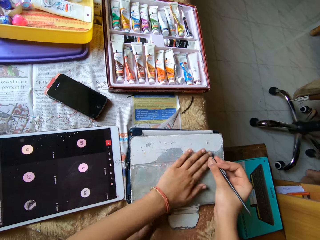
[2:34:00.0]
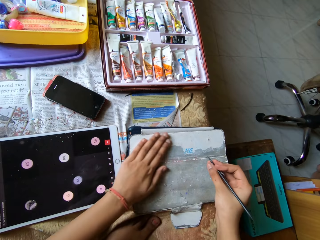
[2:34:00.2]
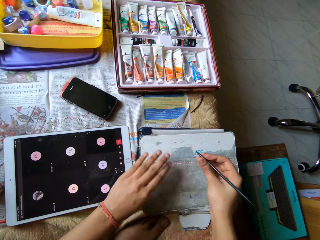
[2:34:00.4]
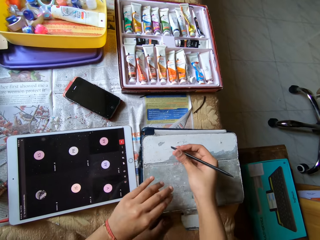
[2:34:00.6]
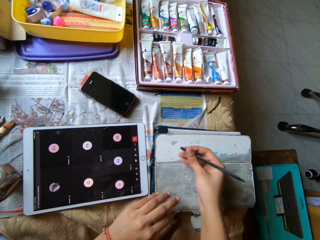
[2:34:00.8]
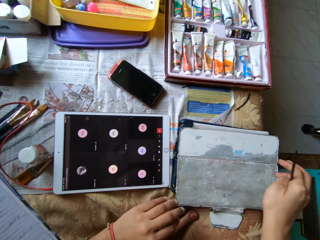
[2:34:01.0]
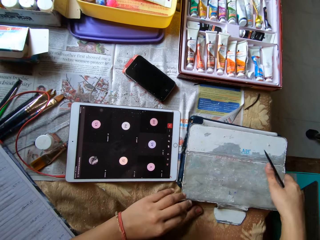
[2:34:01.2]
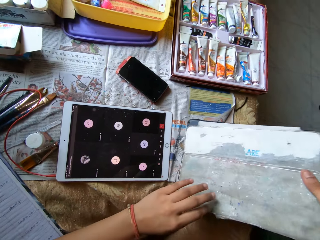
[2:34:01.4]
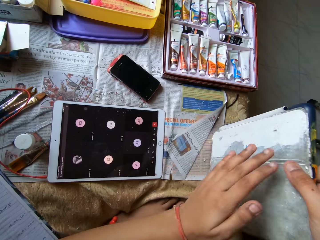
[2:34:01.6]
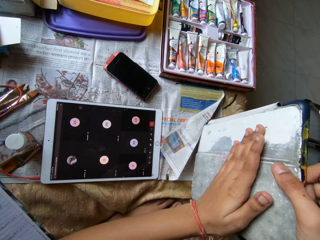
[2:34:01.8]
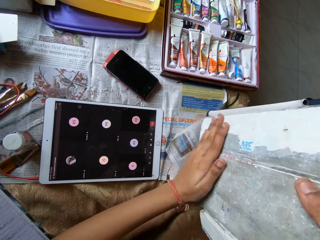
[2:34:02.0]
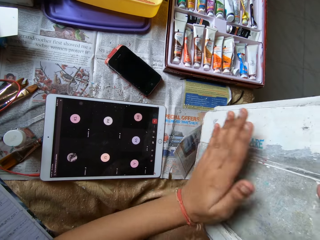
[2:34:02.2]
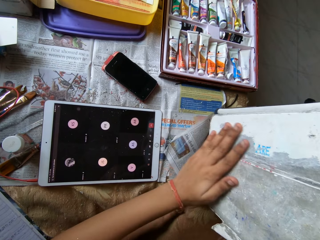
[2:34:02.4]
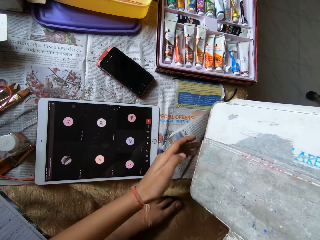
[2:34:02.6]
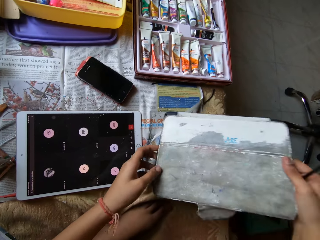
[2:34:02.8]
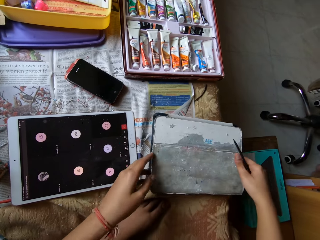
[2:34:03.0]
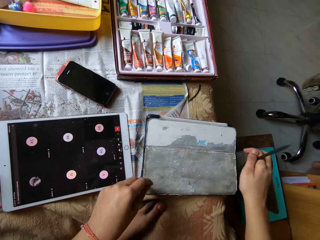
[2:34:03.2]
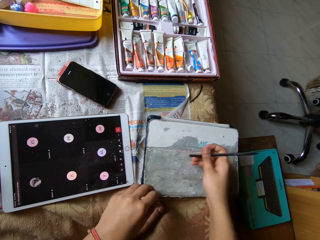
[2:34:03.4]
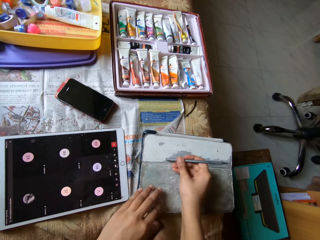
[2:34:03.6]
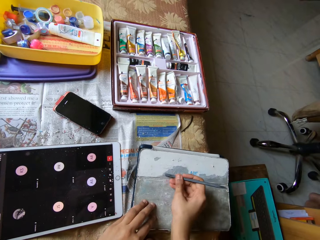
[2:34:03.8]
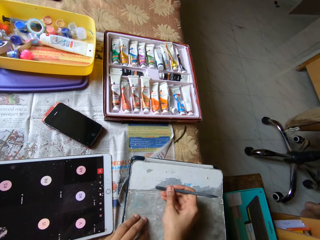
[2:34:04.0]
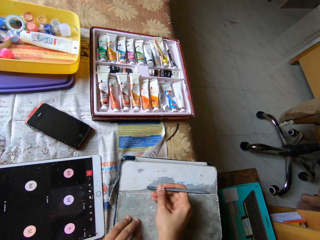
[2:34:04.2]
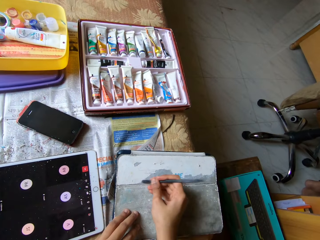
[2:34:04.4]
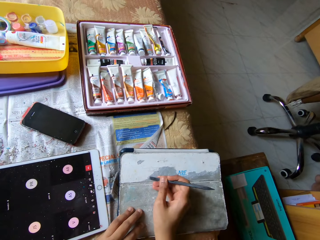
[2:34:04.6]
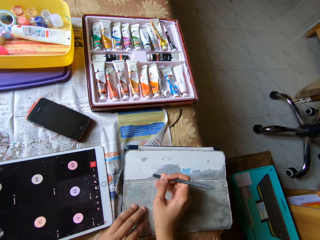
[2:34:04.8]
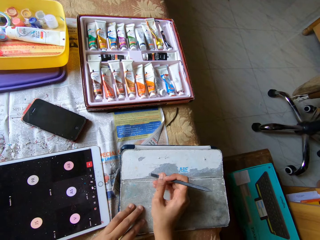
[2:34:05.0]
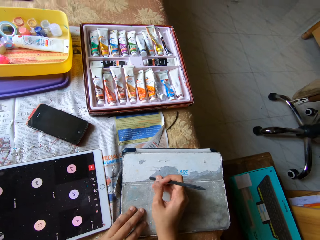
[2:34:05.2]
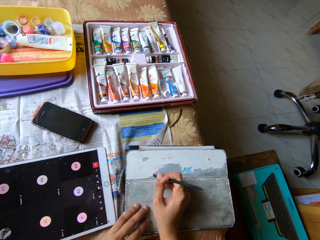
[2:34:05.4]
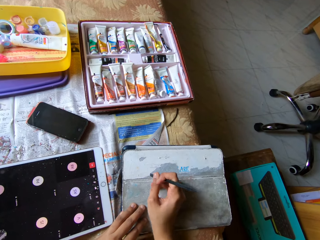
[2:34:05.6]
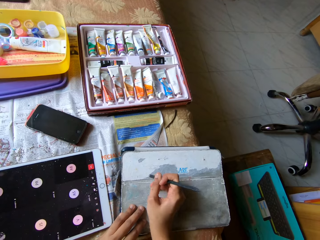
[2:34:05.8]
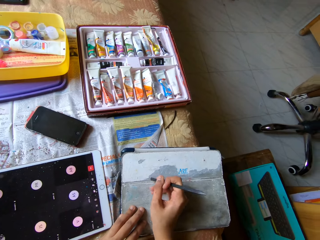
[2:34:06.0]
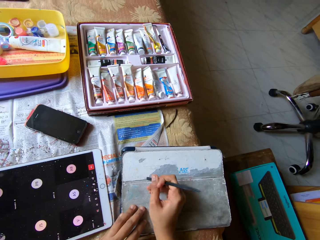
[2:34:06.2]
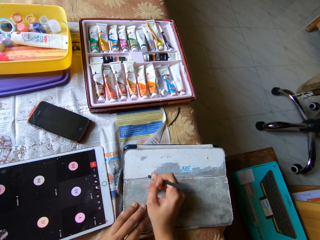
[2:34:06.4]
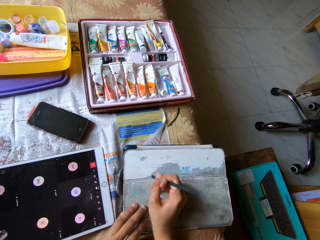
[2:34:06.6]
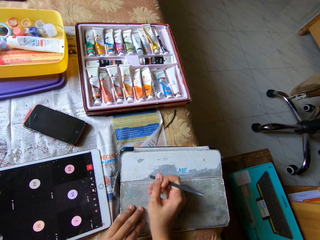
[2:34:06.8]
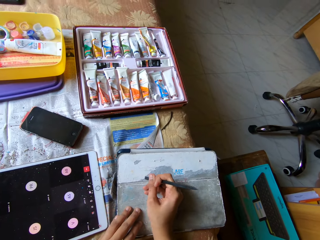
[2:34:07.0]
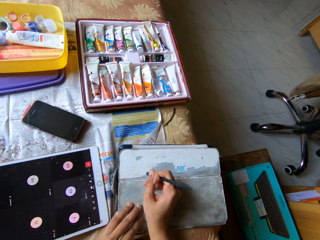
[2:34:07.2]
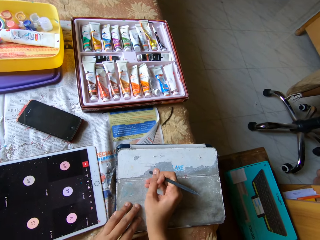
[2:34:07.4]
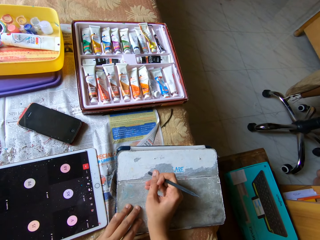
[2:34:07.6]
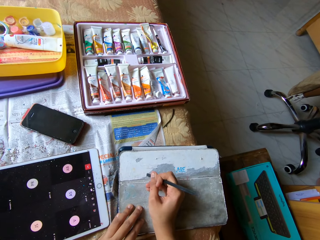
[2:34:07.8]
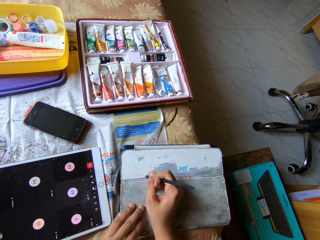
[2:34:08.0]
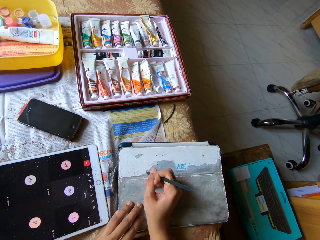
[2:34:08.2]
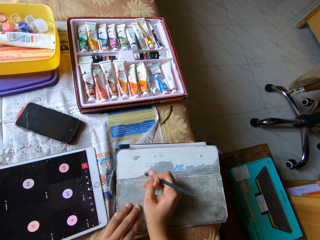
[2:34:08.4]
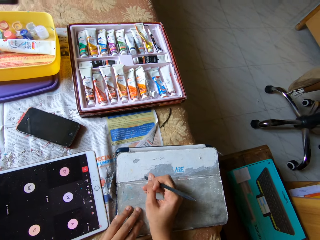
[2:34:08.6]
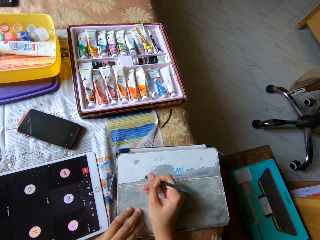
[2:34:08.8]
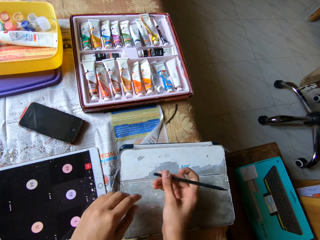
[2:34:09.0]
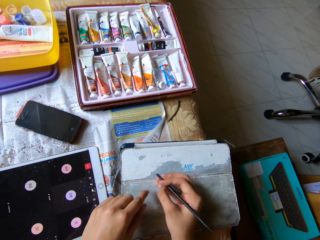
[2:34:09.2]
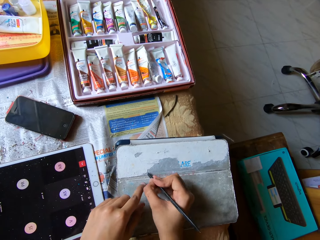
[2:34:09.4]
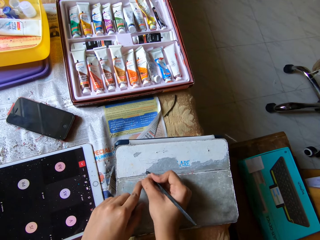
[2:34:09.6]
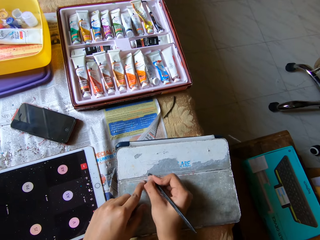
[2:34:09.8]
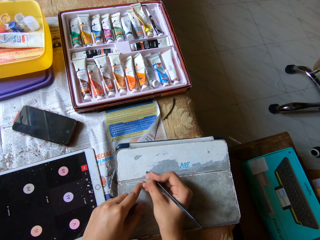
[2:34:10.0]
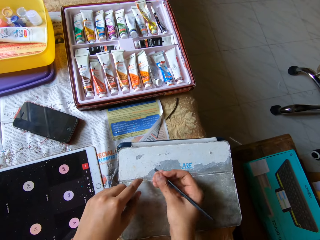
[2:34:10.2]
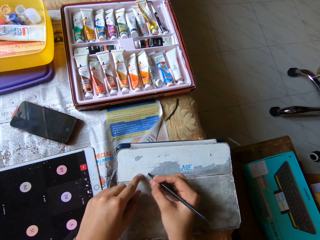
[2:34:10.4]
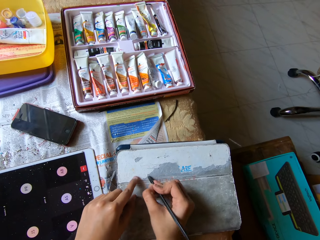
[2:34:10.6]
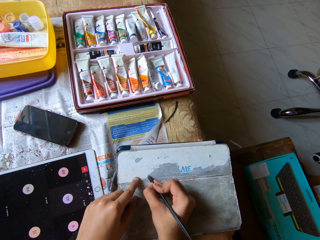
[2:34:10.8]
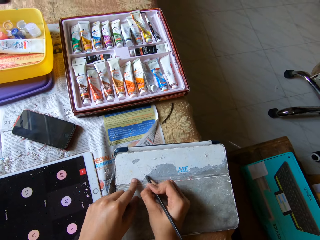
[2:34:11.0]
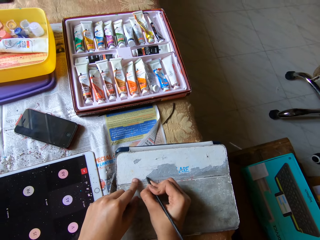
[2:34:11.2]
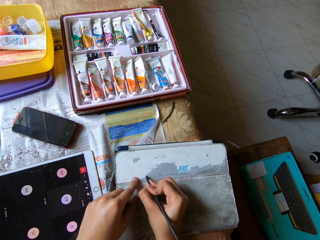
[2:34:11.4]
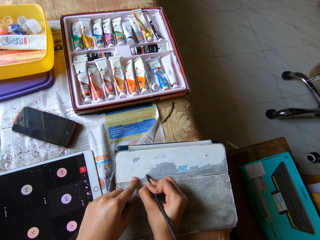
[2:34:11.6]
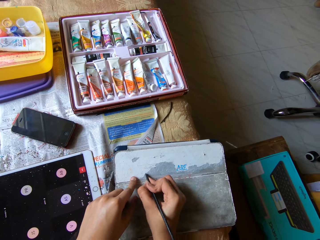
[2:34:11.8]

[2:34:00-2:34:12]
The camera wearer wipes the tablet pouch on the bed with her left hand. She picks up the tablet pouch from the bed with her right hand. She flips the tablet. She wipes the tablet pouch in her right hand with her left hand. She places the tablet pouch on the bed with her right hand. She scrapes the tablet pouch on the bed with the scraper pen in her right hand. She places her left hand on the tablet pouch on the bed.

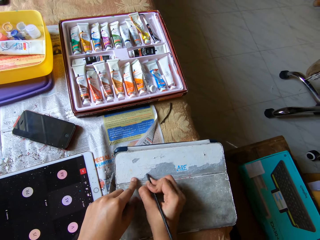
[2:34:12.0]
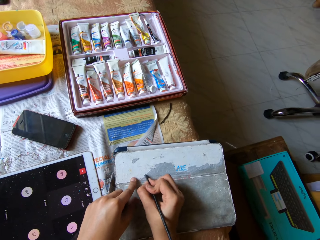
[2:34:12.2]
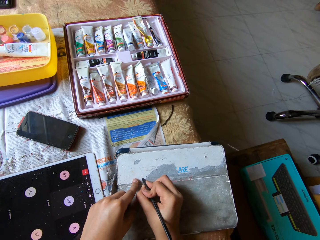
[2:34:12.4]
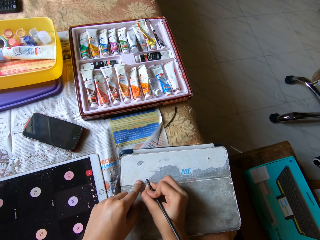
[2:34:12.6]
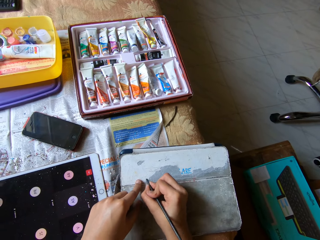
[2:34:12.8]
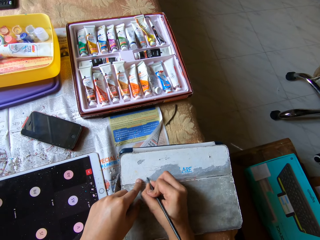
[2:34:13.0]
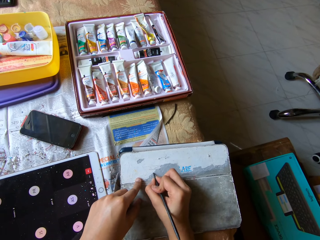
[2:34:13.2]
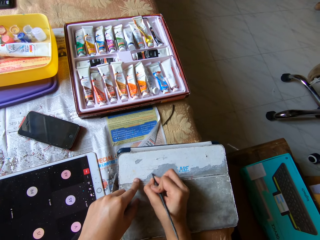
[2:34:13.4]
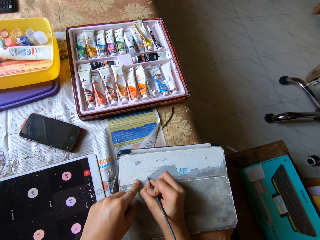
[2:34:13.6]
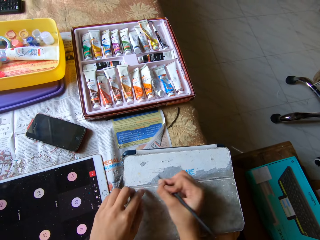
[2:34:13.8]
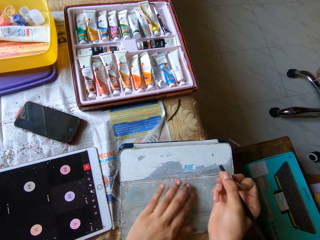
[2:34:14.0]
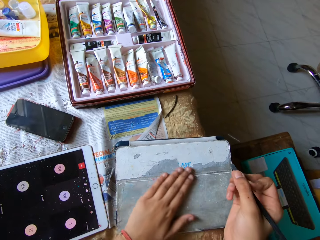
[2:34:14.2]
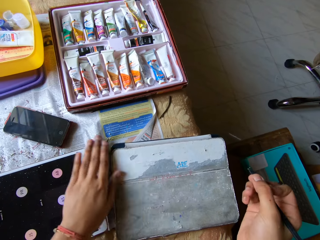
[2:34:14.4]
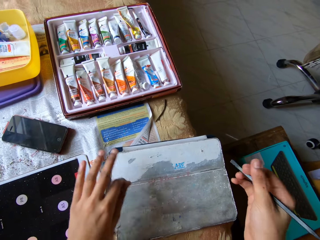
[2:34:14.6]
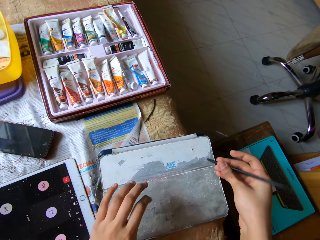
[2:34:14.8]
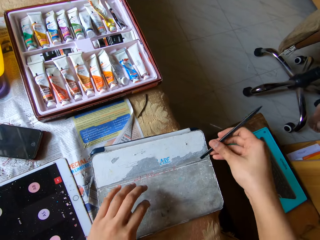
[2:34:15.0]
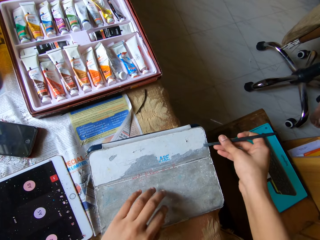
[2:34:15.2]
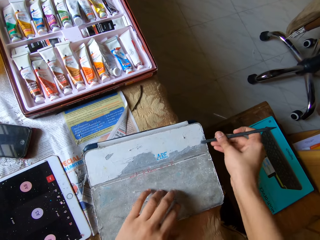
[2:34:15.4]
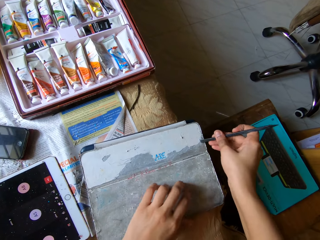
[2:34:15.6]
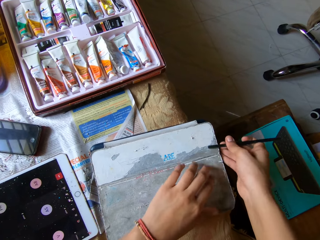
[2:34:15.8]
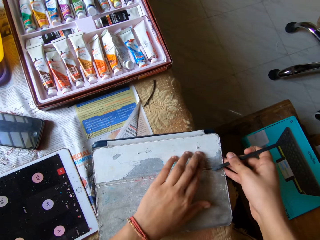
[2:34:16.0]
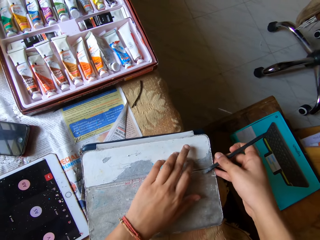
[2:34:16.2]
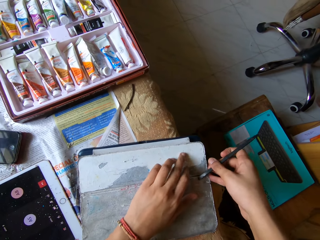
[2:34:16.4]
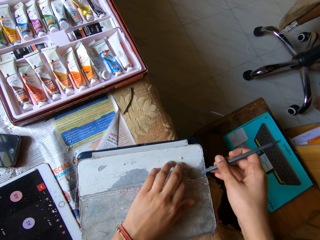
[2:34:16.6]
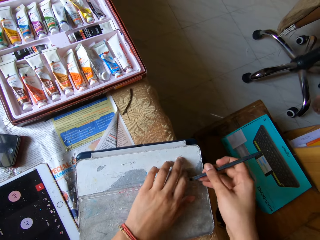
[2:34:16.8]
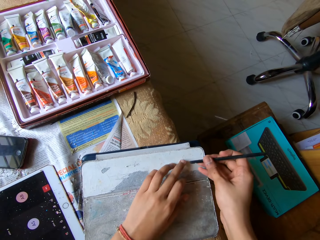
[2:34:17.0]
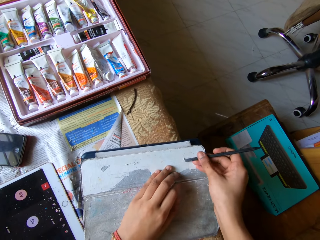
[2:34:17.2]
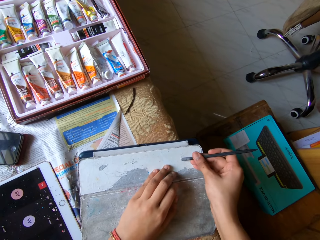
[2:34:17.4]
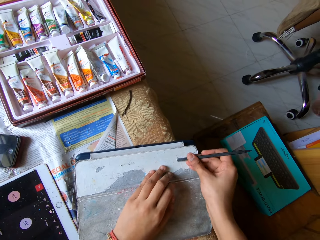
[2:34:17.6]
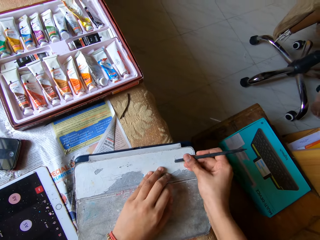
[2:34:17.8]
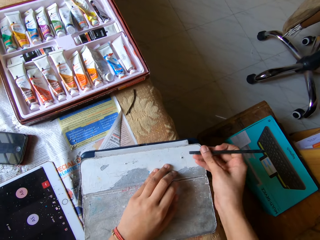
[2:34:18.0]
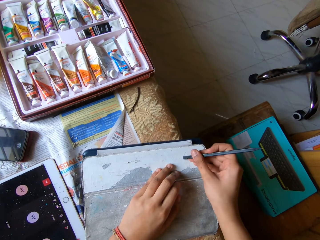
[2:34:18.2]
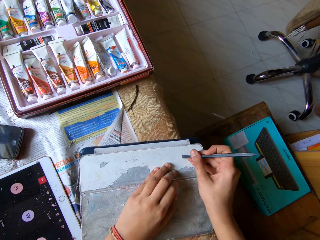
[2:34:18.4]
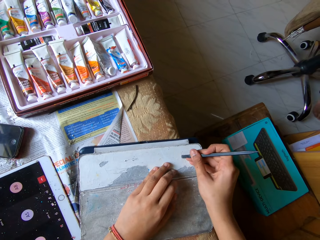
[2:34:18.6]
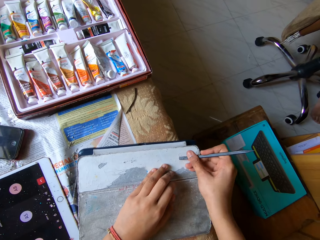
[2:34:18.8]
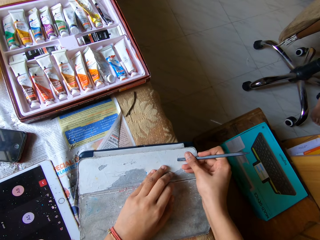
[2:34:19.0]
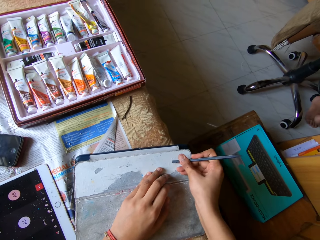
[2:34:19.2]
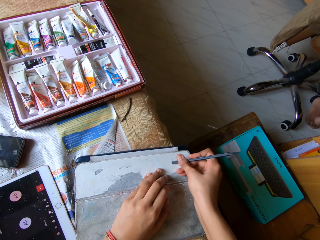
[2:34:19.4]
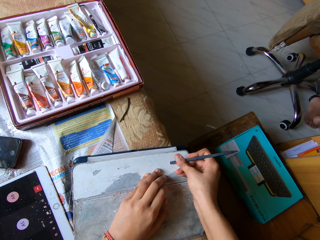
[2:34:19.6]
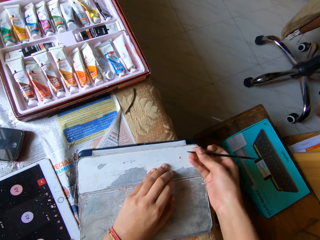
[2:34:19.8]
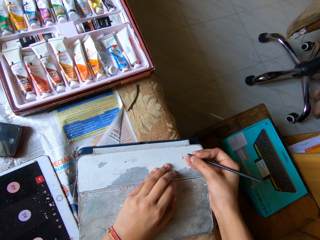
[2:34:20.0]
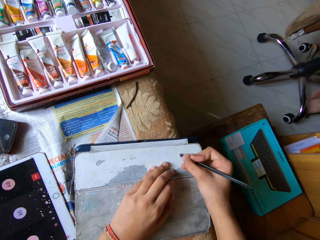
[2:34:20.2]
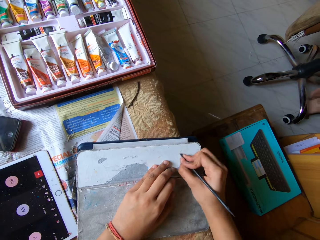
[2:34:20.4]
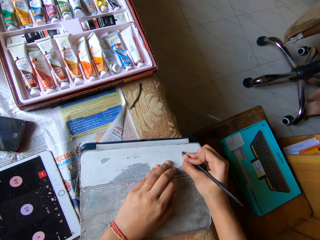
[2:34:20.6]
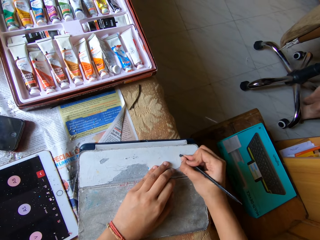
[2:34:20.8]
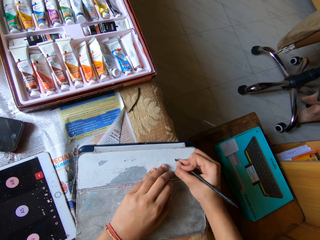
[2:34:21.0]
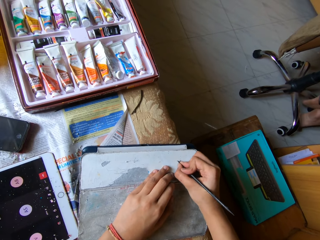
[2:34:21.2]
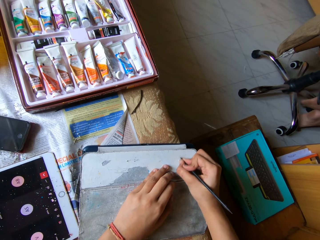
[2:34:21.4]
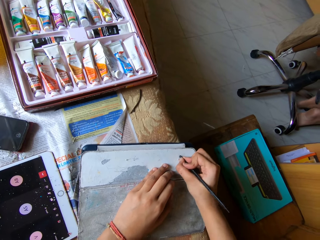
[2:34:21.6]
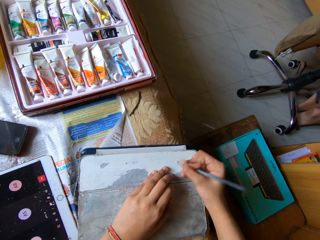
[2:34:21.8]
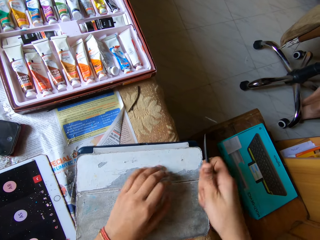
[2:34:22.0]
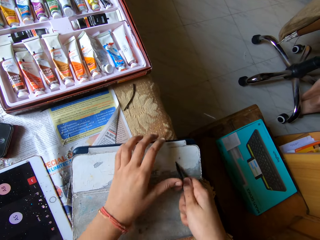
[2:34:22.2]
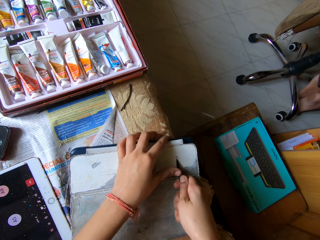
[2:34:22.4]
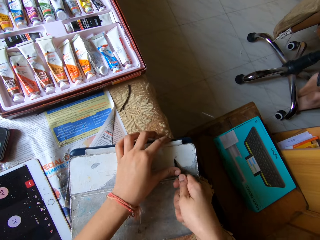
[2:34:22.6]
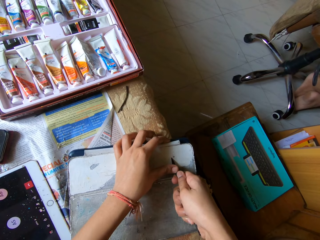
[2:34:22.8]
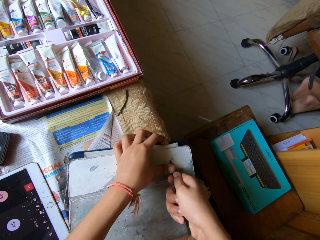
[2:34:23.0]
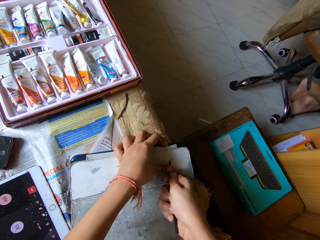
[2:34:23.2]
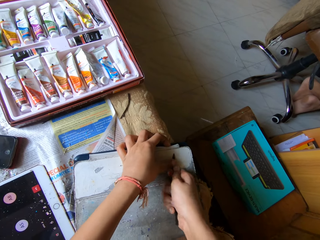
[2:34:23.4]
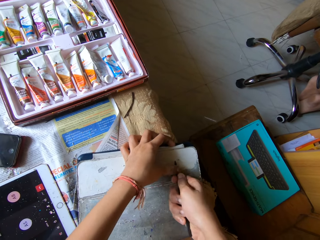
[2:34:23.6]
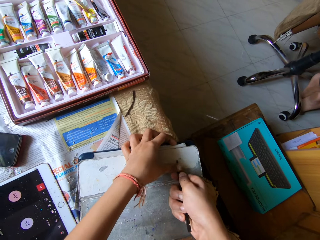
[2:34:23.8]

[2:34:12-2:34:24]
The camera wearer wipes the tablet pouch on the bed with her left hand. She places her left hand on the tablet pouch on the bed. She scrapes the tablet pouch on the bed with the scraper pen in her right hand. She moves the tablet pouch on the bed with her right hand. She rubs the tablet pouch on the bed with her left hand. She scrapes the tablet pouch on the bed with the scraper pen in her right hand. She scrapes the tablet pouch on the bed with the scraper pen in her hands.
